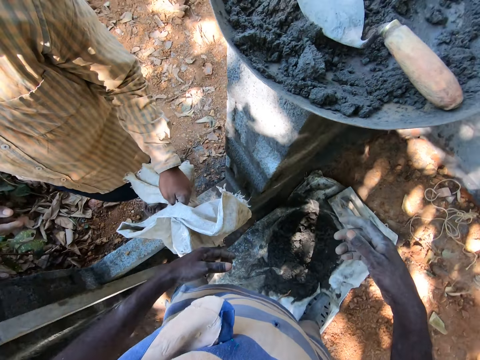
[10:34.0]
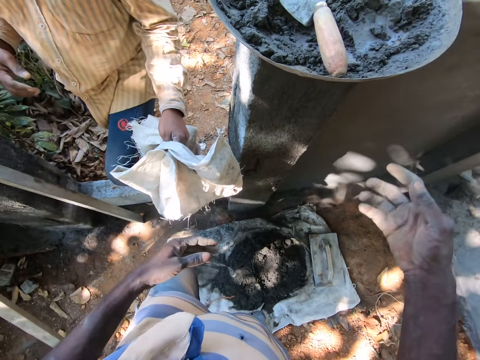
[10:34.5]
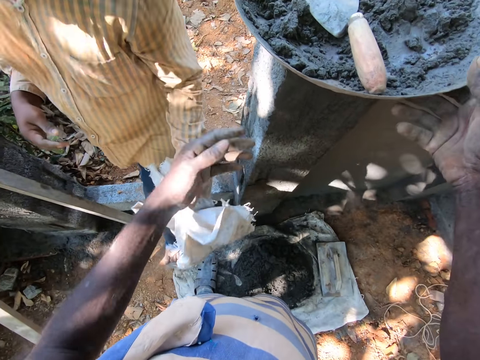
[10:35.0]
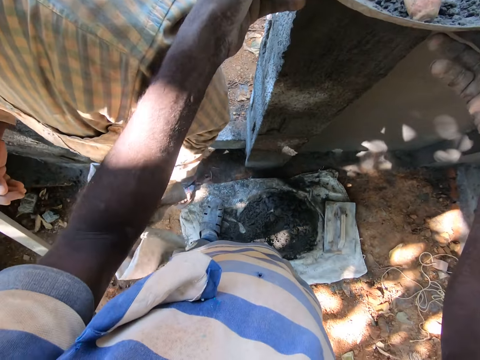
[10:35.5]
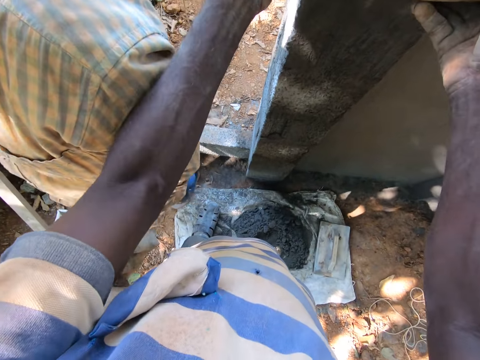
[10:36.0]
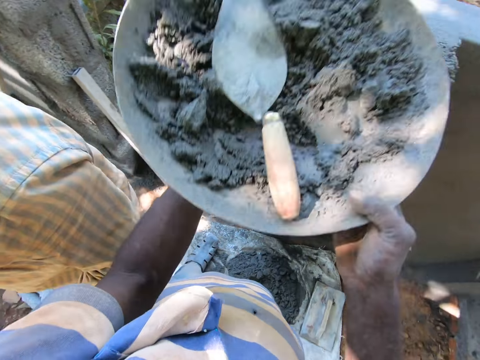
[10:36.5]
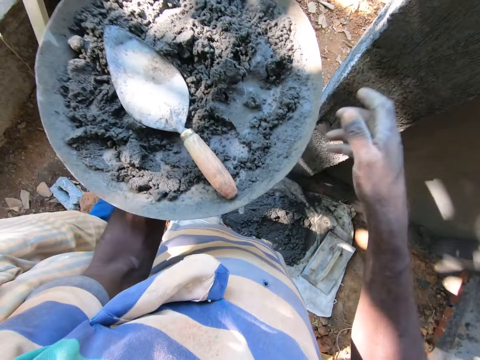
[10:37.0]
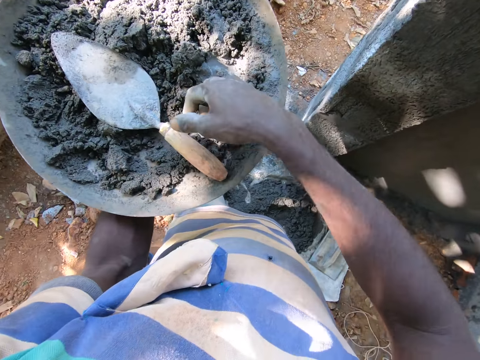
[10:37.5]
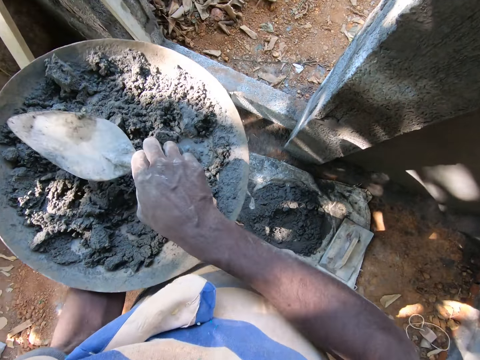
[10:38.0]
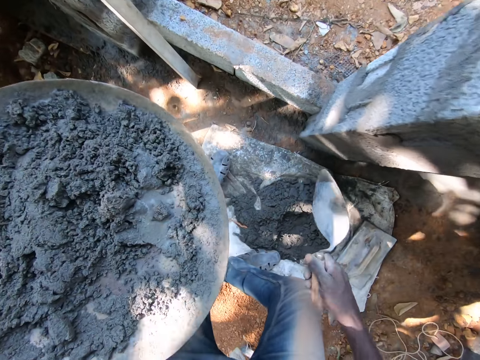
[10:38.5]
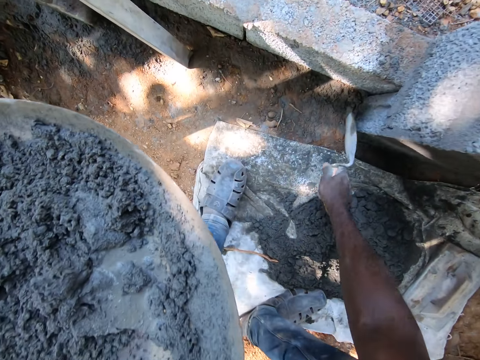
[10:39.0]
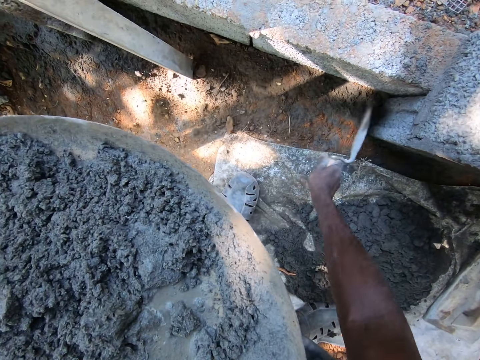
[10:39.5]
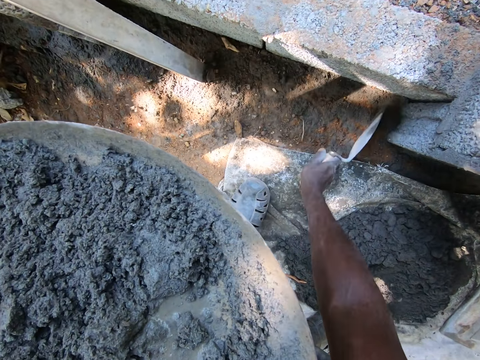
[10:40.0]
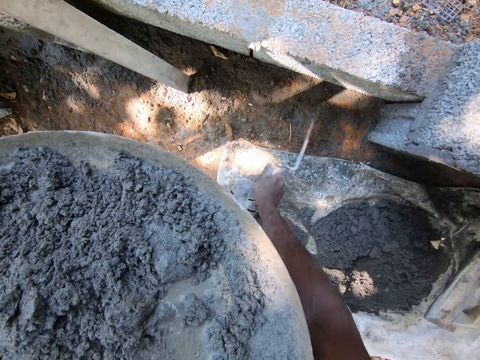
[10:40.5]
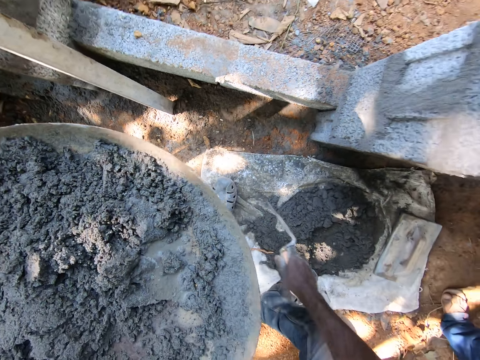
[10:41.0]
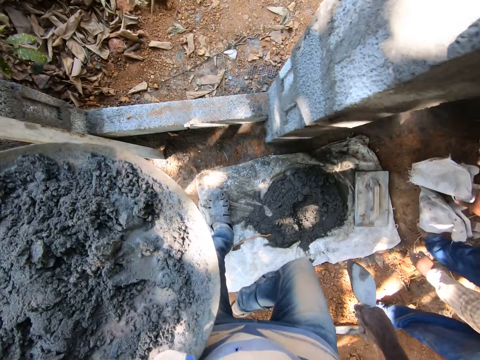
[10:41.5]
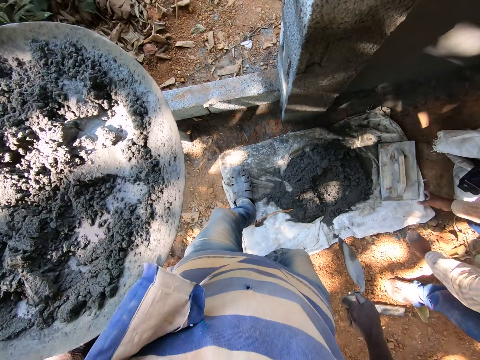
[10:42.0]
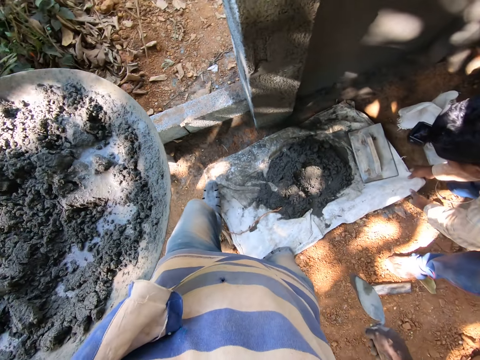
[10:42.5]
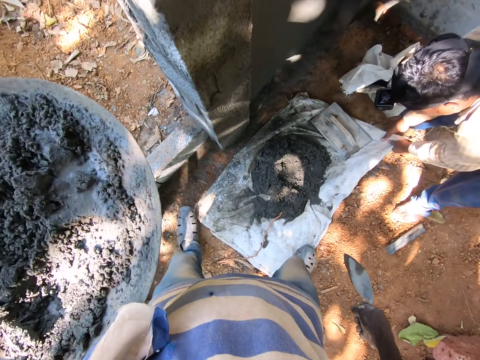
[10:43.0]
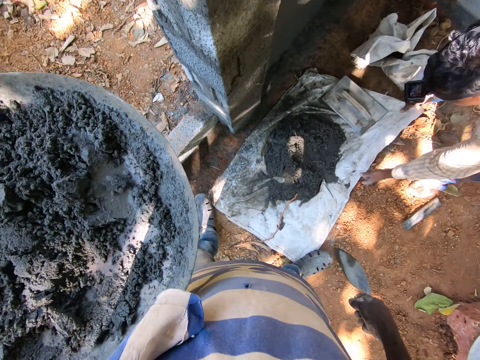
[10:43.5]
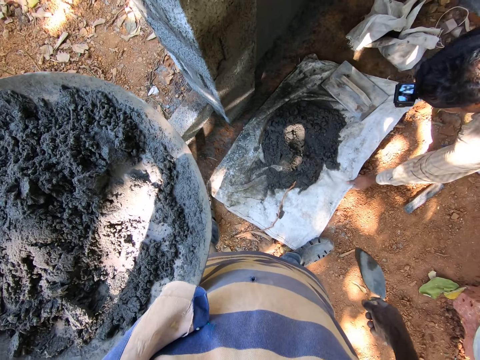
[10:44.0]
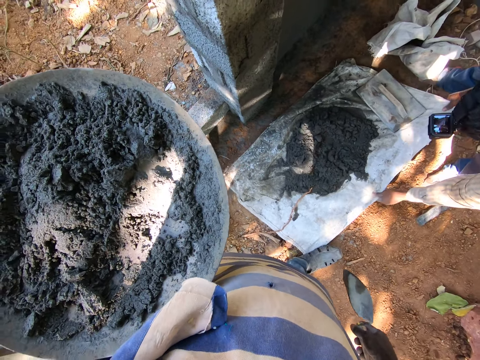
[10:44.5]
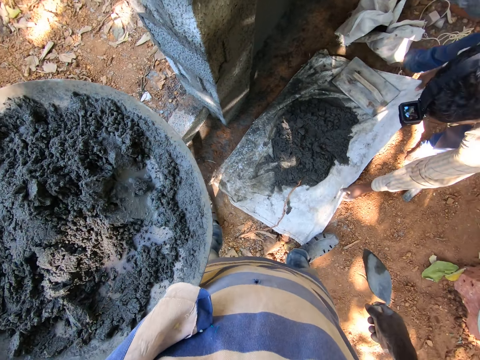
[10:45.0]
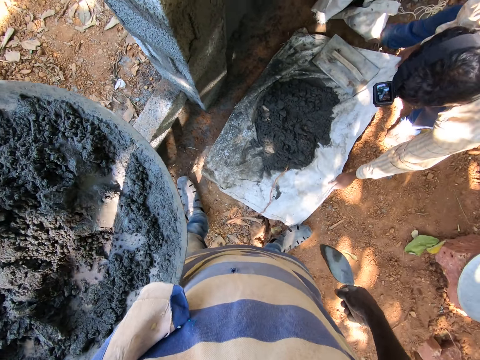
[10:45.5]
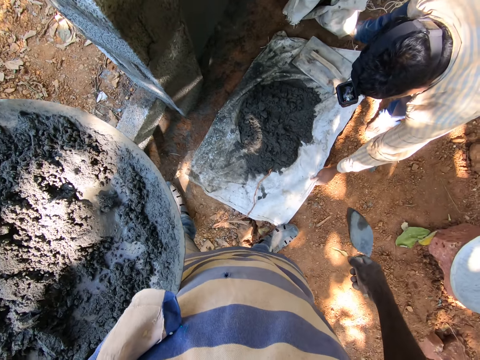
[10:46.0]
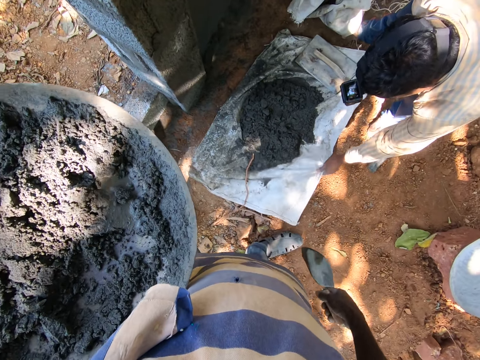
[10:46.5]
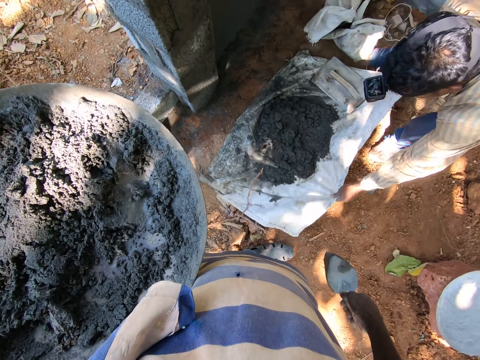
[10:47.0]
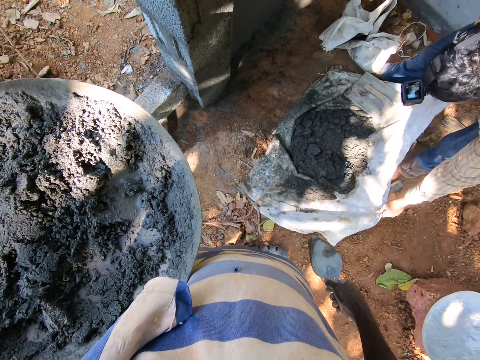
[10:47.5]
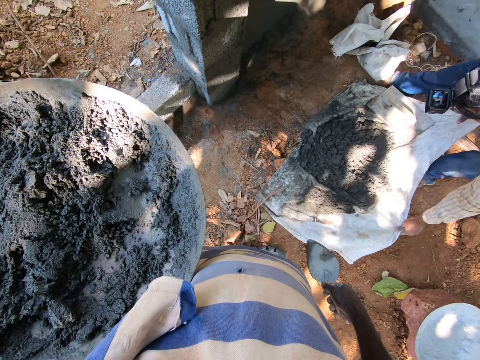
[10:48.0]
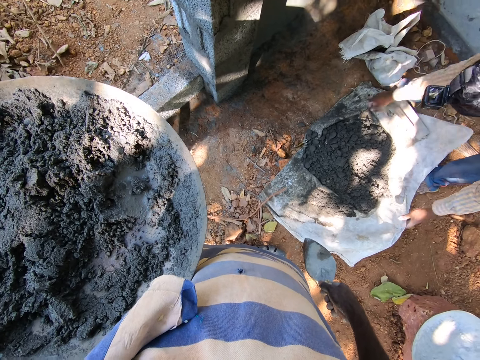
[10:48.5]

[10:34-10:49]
The camera wearer picks the head pan from the wall with his hands. He picks the hand trowel from the head pan in his left hand with his right hand. He sweeps some sand on the ground with the hand trowel in his right hand. He removes the soil. The man drops the white sack on the ground with his right hand. The man pulls a sack on the ground with his hands. The camera wearer talks to the man. The man pushes the sack.

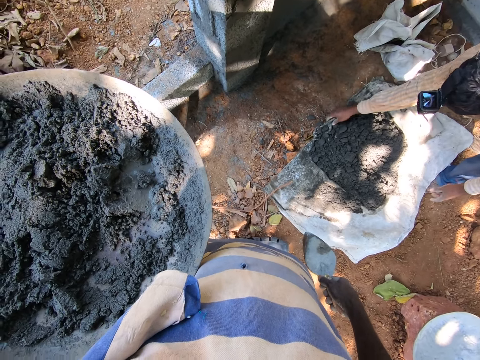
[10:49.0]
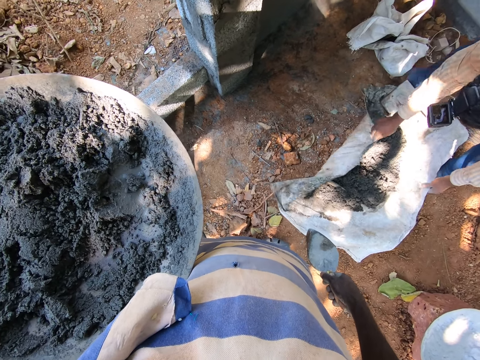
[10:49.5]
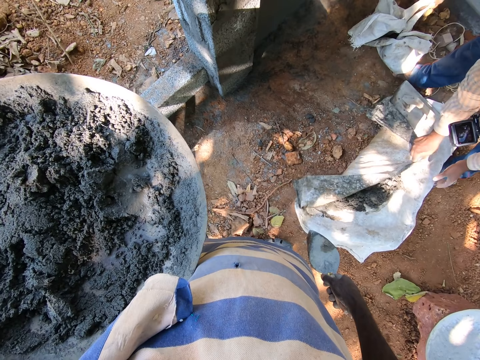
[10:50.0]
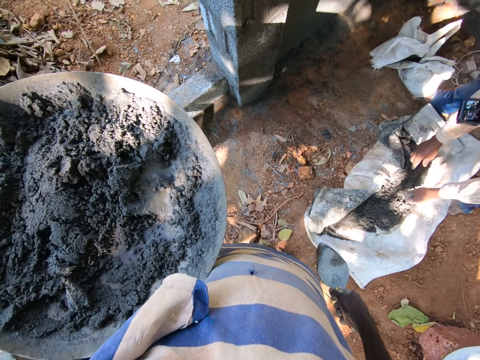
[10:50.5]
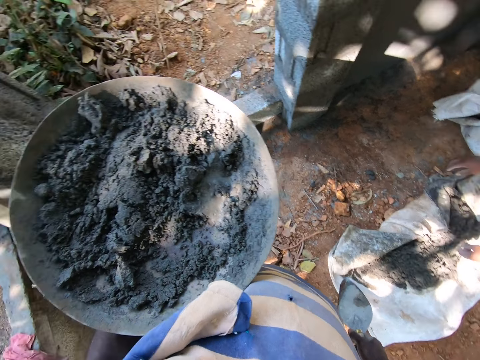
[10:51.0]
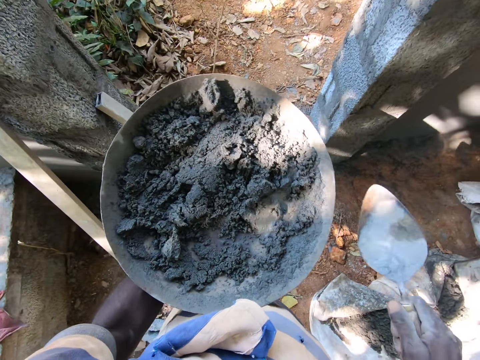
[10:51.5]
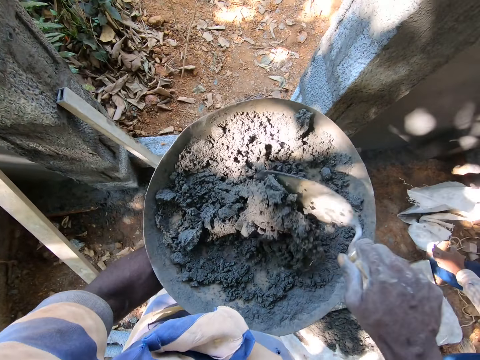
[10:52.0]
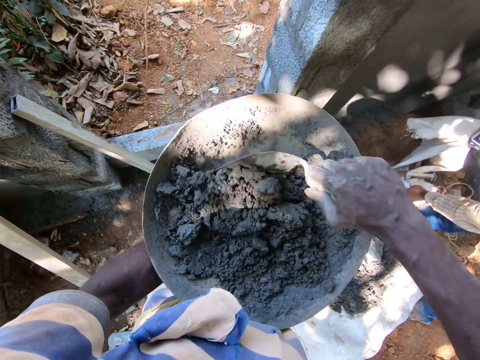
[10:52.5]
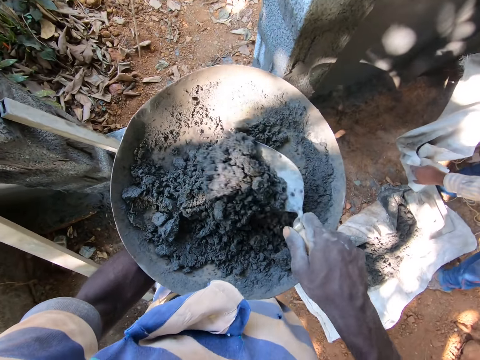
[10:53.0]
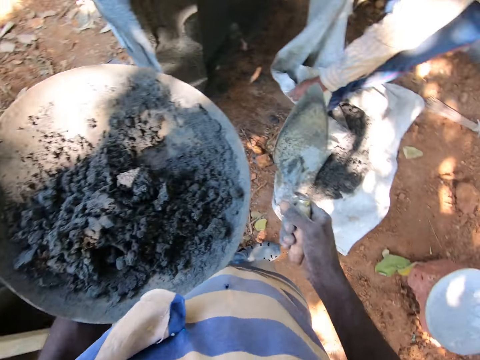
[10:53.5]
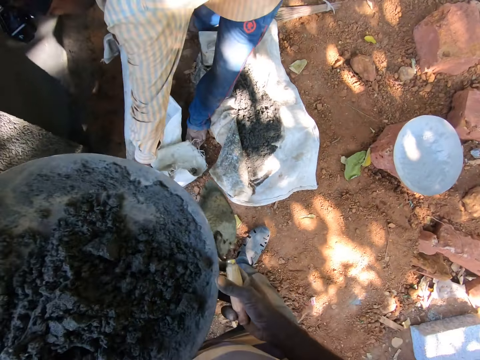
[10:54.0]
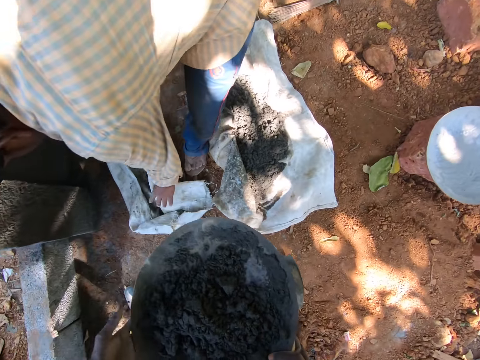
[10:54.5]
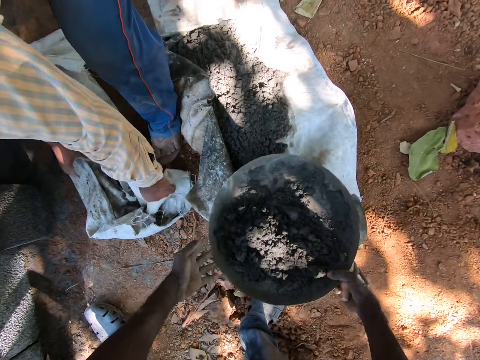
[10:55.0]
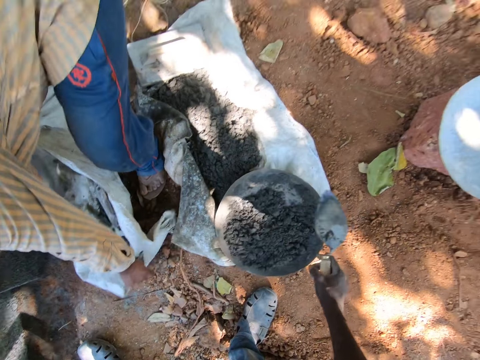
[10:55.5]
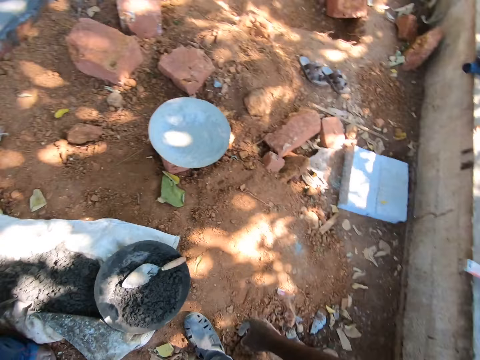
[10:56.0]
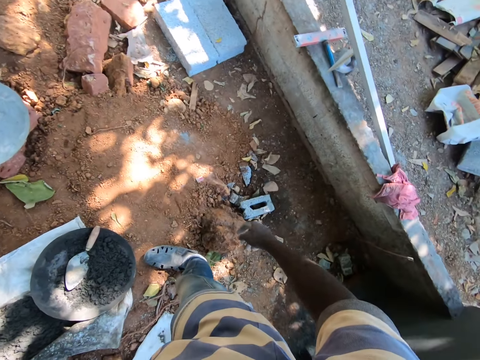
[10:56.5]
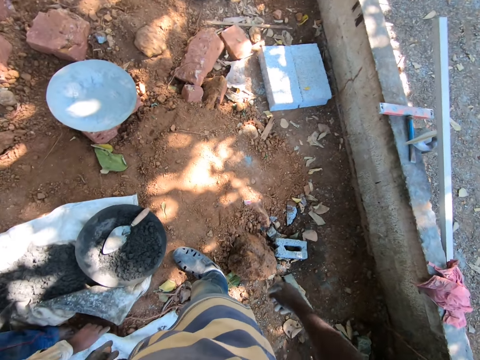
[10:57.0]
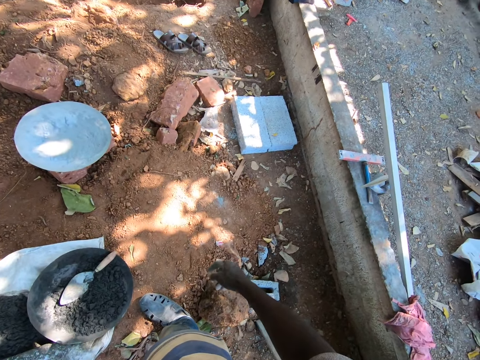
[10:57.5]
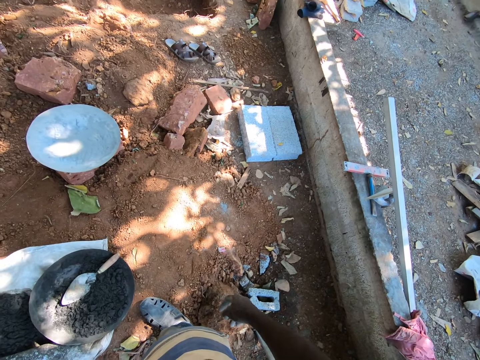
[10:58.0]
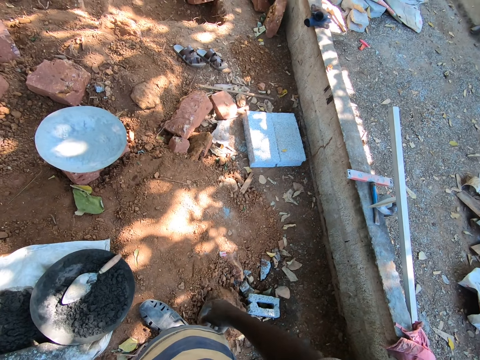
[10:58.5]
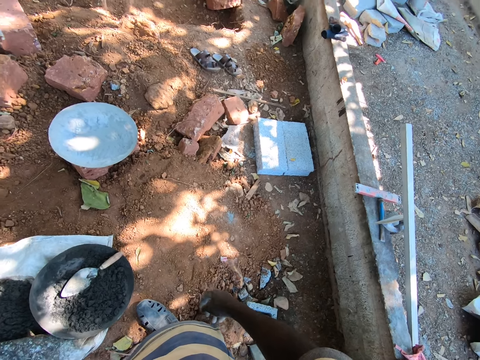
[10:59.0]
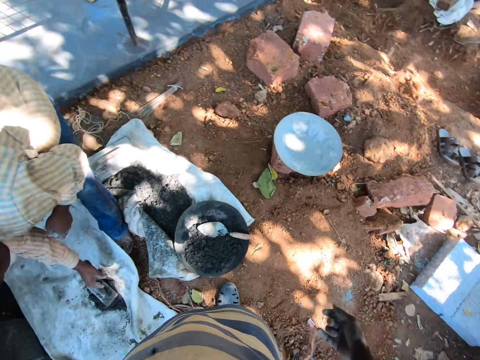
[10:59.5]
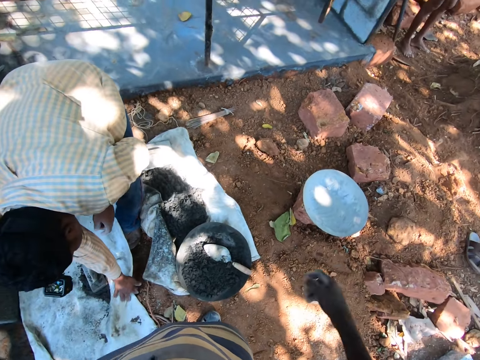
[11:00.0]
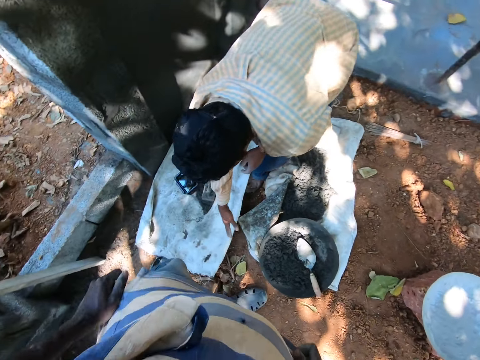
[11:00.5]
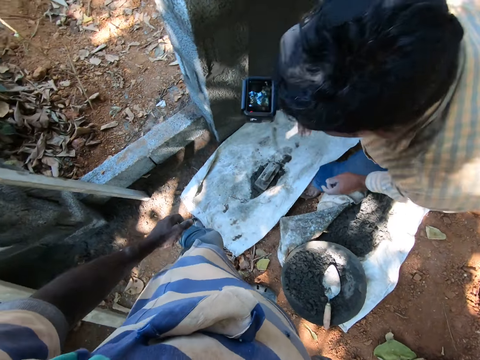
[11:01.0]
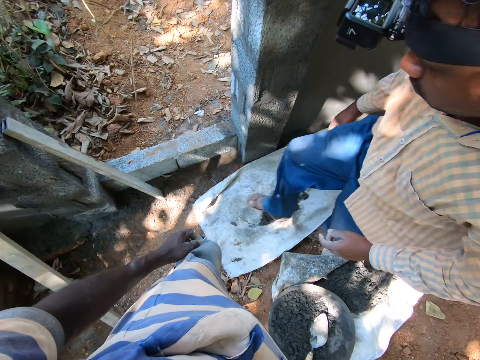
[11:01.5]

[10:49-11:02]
The camera wearer stirs the mortar in the head pan with the hand trowel in his right hand. The man picks the white sack from the ground with his hands, and drops the white sack on the ground with his hands. The camera wearer drops the head pan on the sack on the ground with his right hand. He drops the hand trowel in the head pan on the ground with his right hand. He talks to the man.
